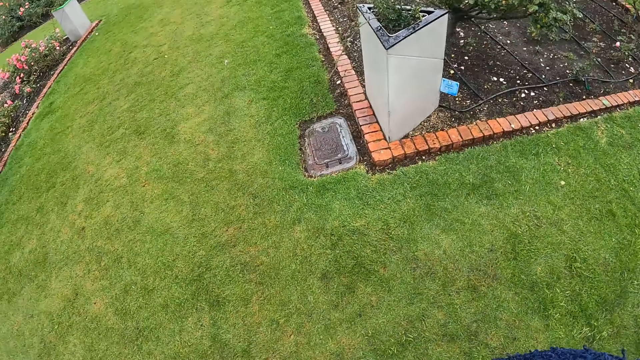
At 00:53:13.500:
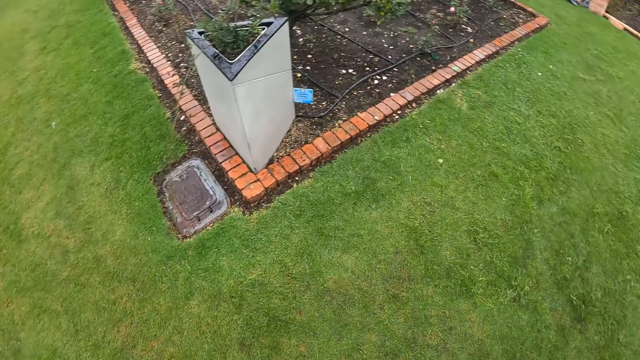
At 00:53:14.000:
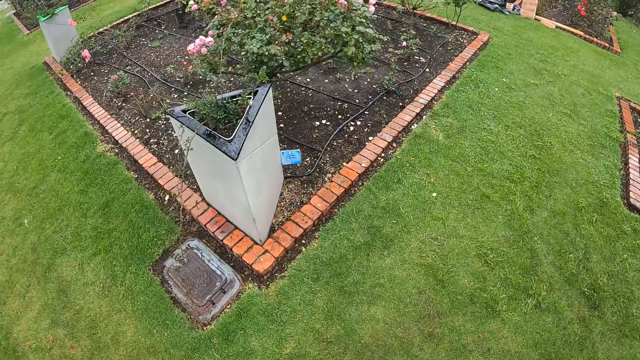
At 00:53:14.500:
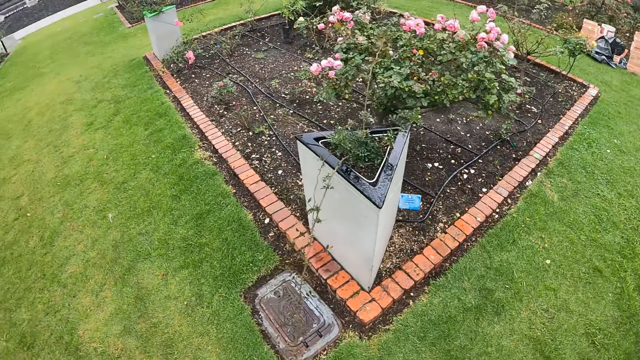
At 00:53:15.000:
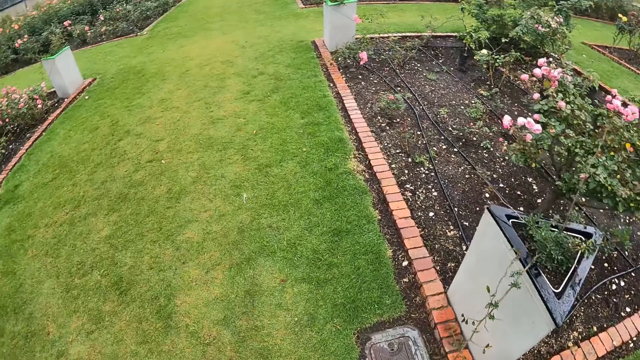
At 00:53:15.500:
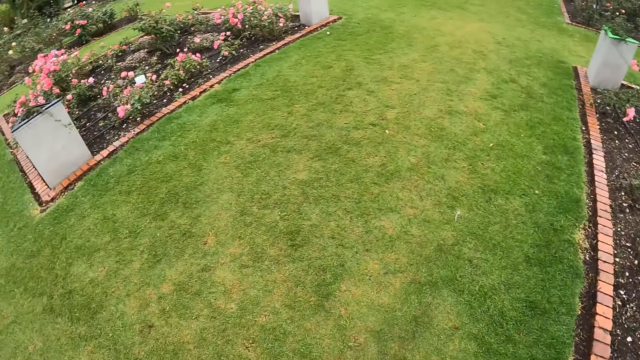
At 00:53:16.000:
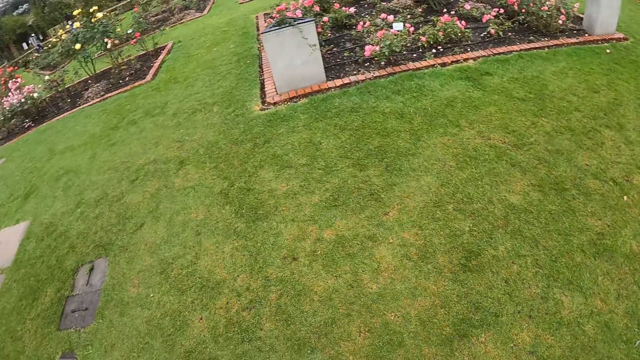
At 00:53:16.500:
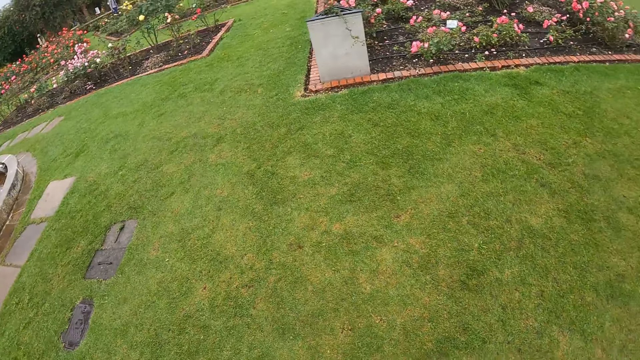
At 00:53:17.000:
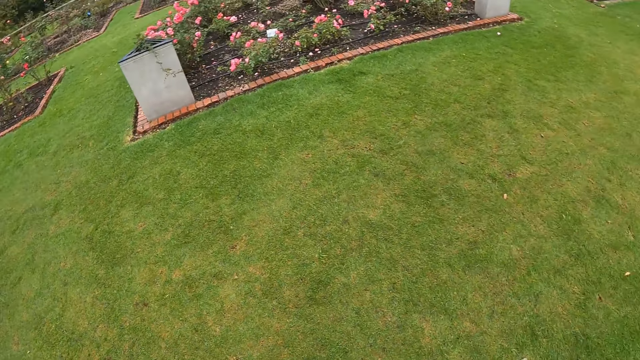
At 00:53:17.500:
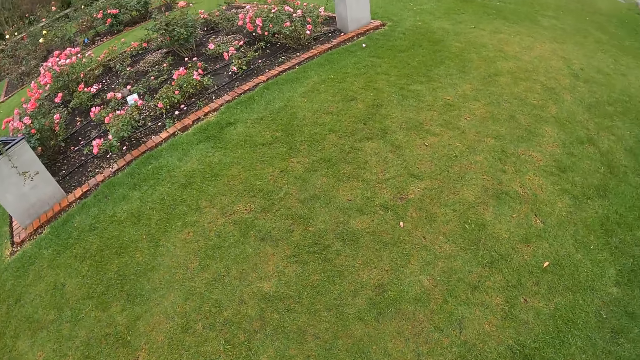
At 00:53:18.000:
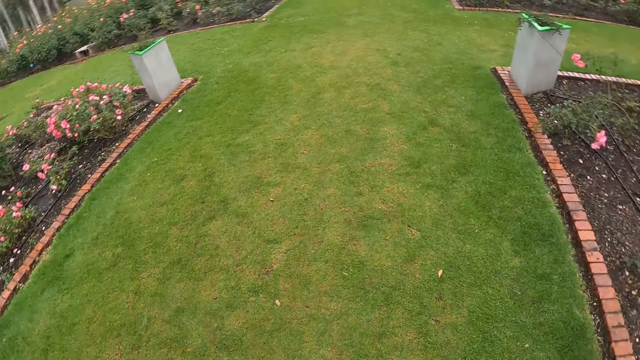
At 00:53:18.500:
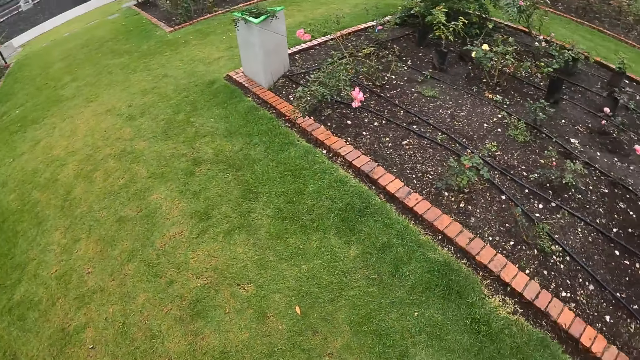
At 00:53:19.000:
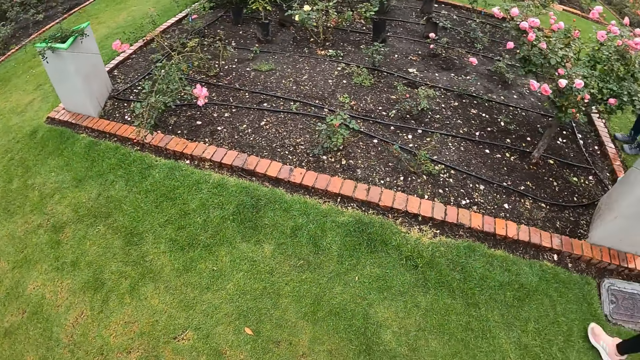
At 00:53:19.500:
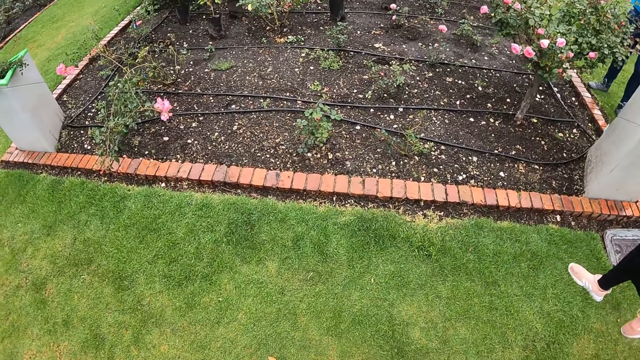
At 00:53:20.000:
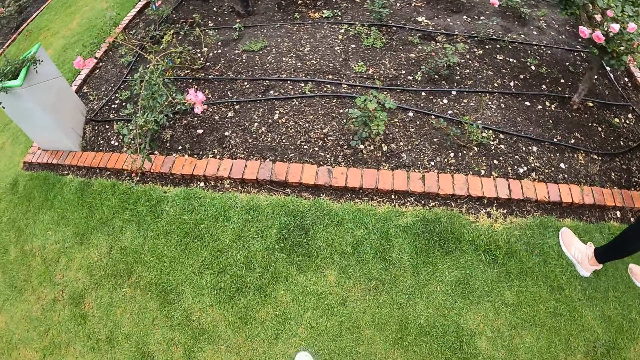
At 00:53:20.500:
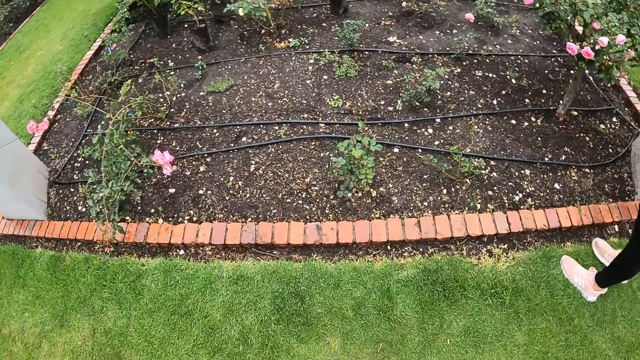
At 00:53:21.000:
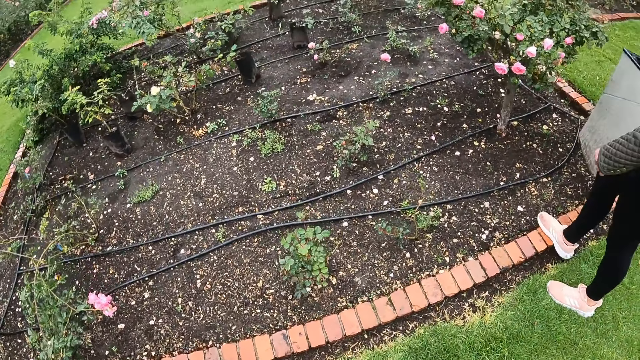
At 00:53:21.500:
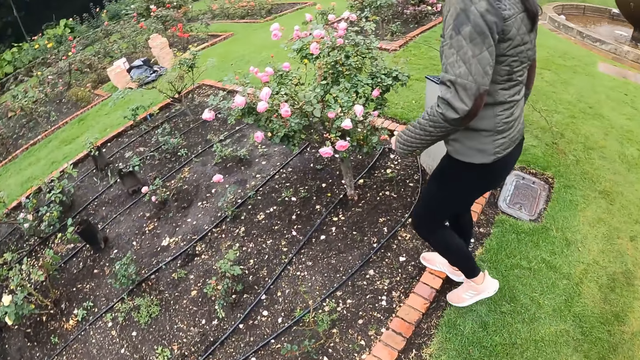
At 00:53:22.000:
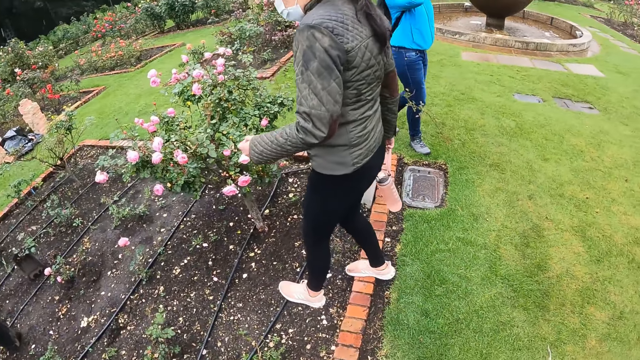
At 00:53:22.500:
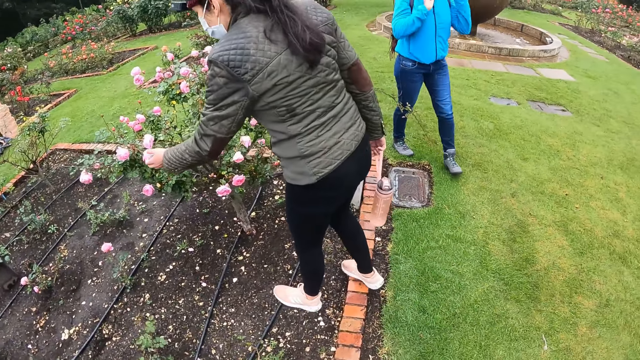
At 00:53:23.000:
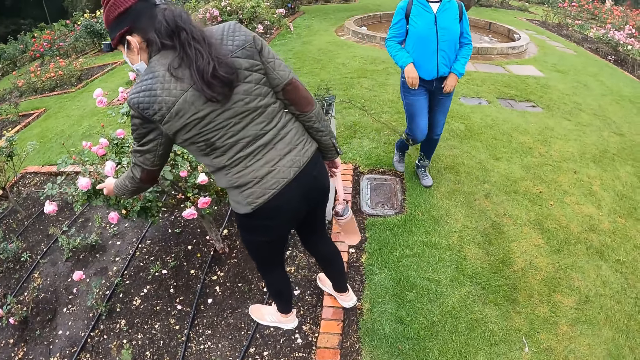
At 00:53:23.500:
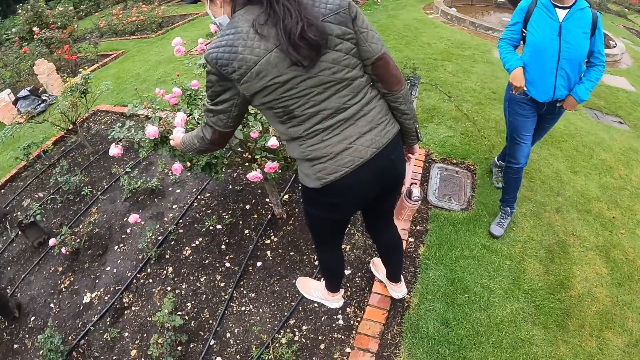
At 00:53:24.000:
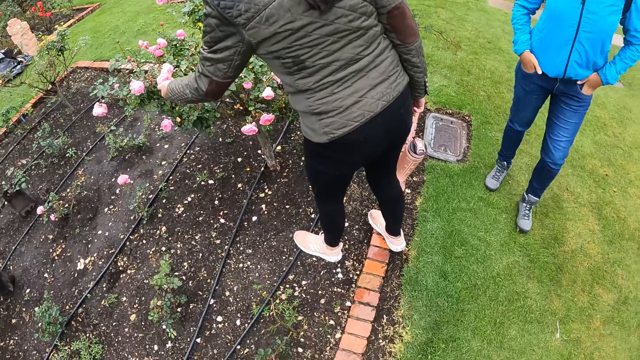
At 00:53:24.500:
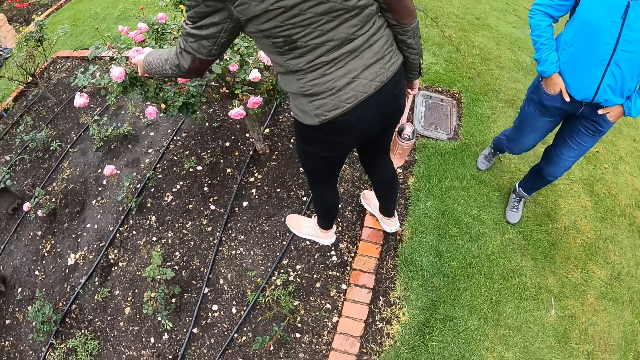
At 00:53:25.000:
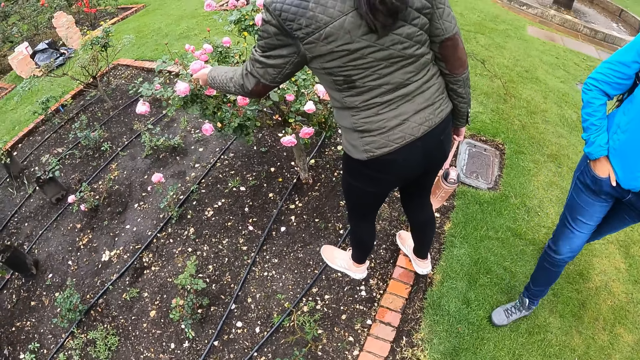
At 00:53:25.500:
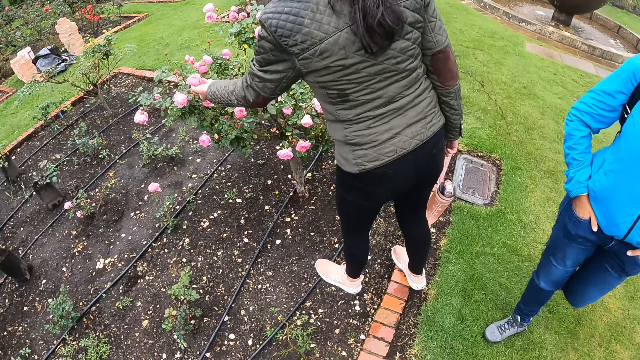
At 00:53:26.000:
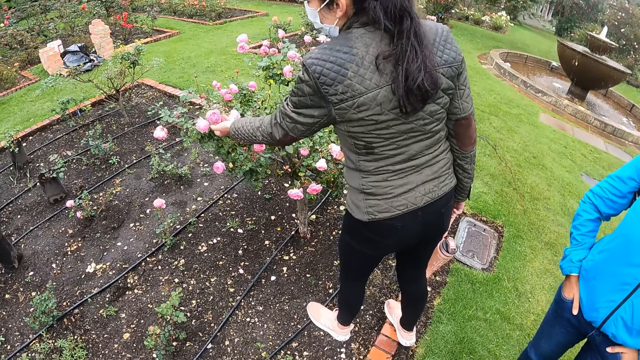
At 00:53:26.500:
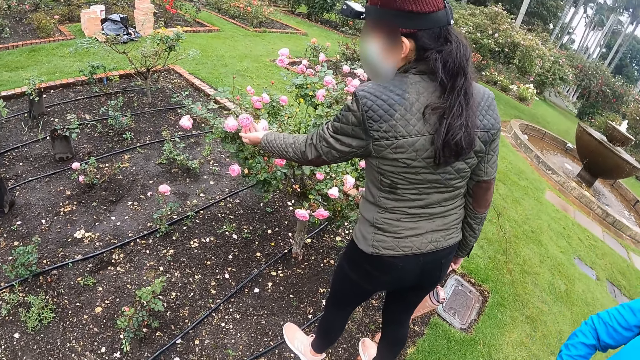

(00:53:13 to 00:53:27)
The camera wearer turns around. A woman steps on a garden. The woman touches a flower with her left hand. The woman holds the flower. Another person walks around.

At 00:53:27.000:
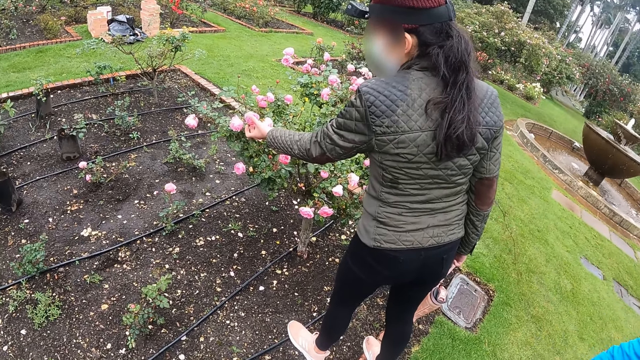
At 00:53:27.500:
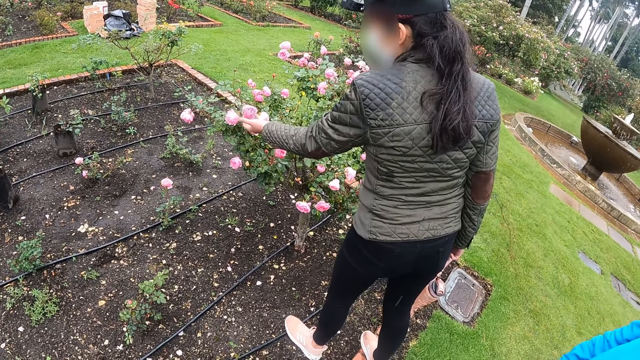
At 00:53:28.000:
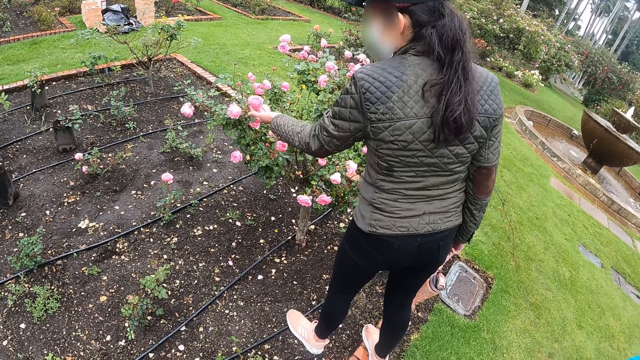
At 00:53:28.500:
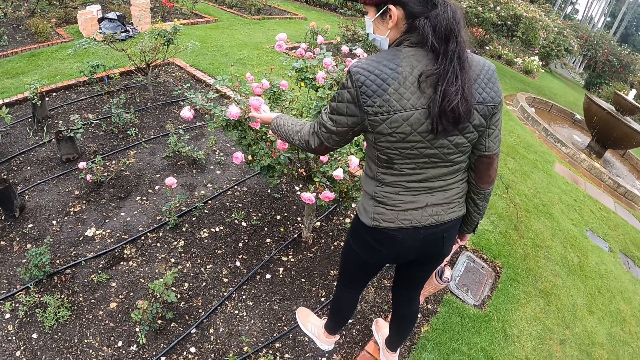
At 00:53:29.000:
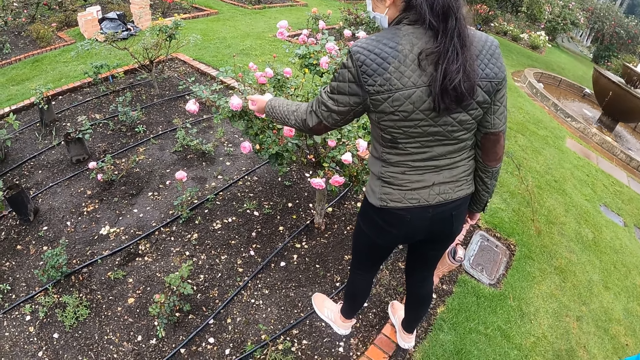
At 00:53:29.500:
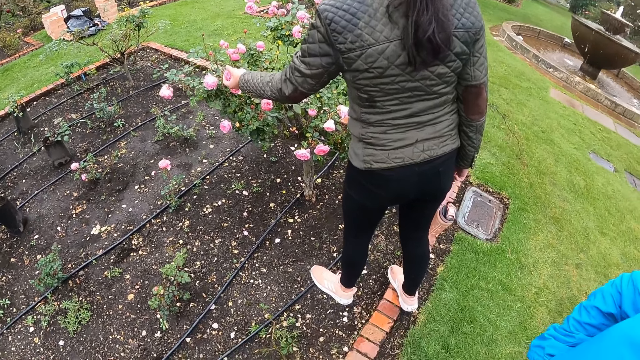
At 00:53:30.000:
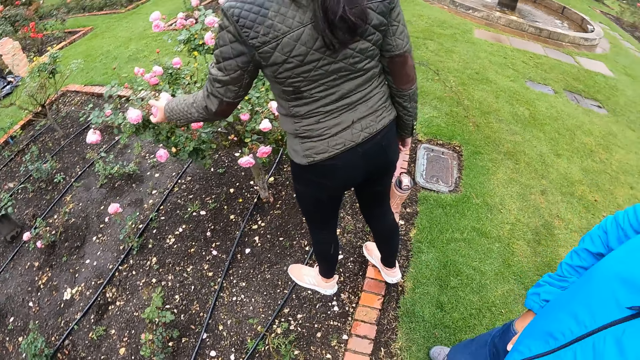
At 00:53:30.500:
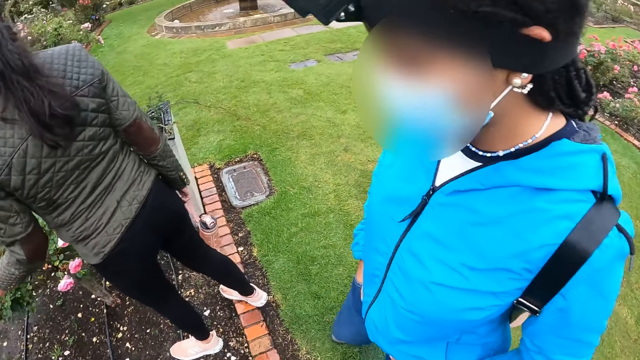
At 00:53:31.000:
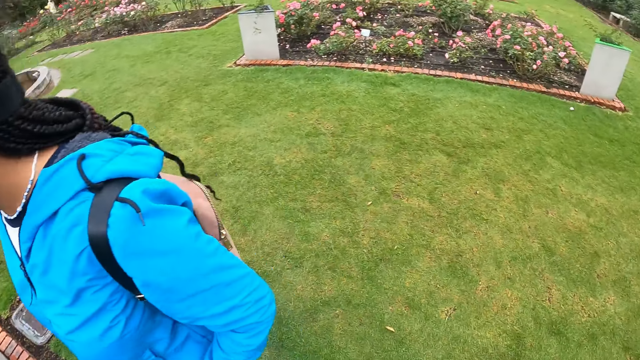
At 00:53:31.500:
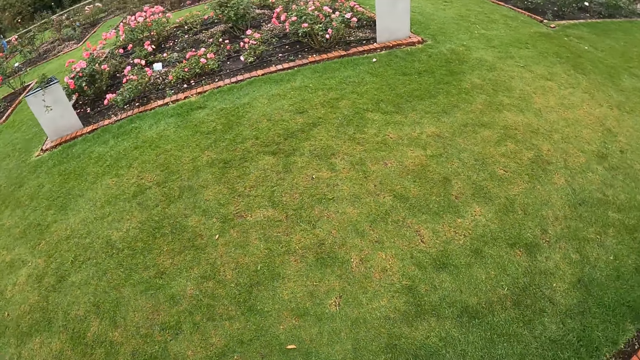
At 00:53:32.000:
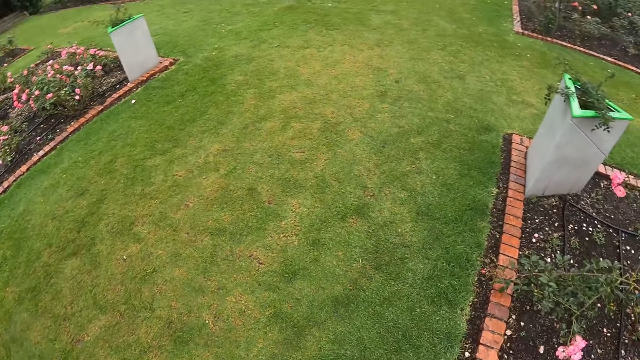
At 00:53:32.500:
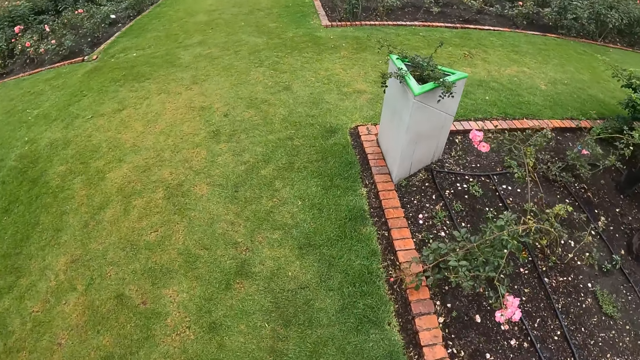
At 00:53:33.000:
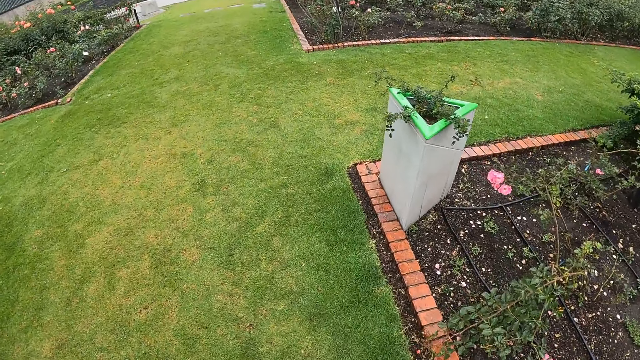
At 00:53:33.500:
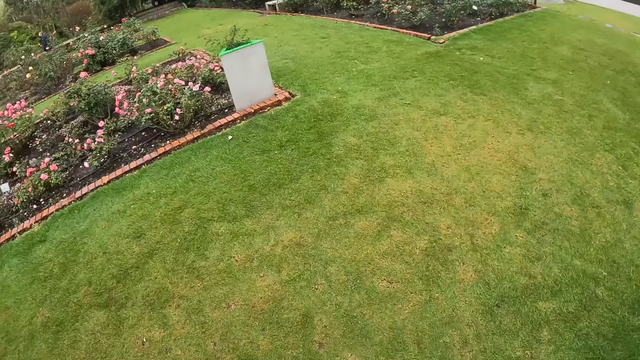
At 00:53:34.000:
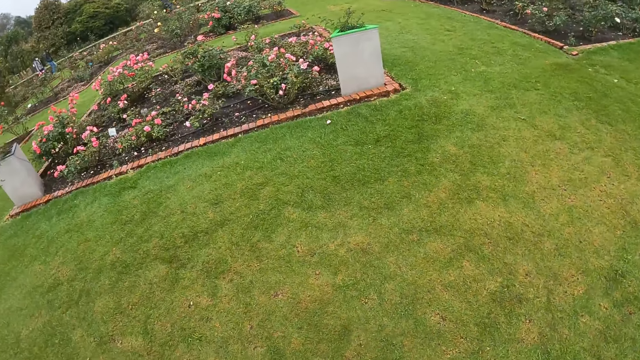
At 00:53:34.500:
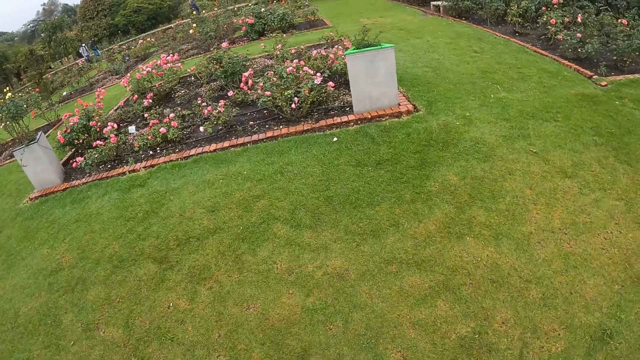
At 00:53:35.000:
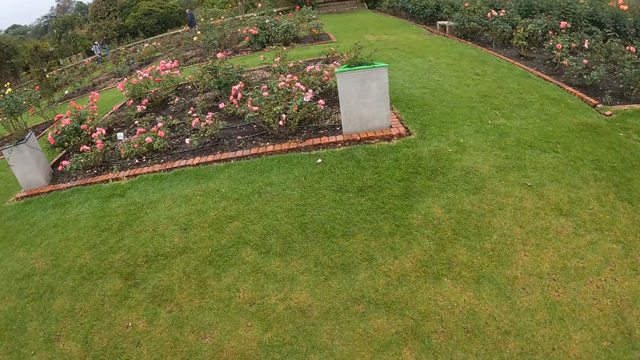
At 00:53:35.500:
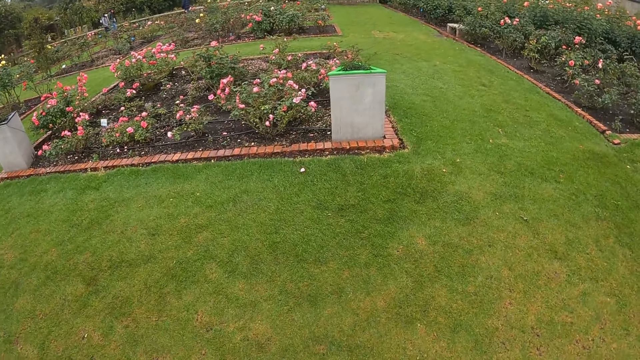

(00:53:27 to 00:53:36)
A person holds a flower. The camera wearer turns around. They walk around and turn to the side.
